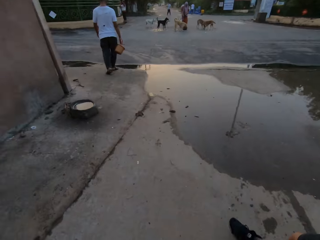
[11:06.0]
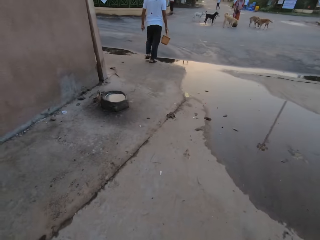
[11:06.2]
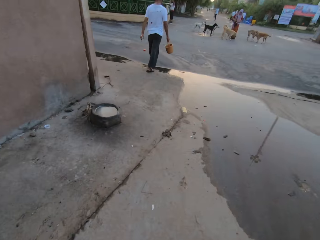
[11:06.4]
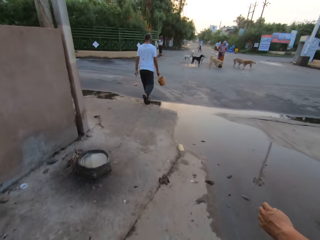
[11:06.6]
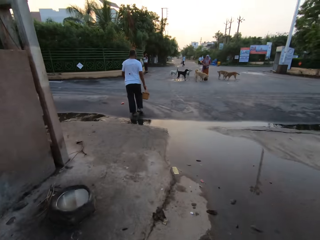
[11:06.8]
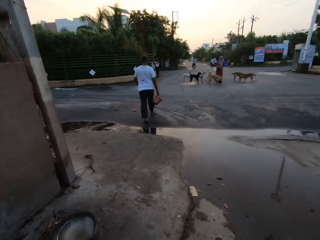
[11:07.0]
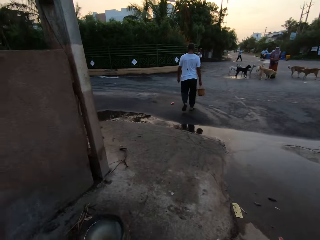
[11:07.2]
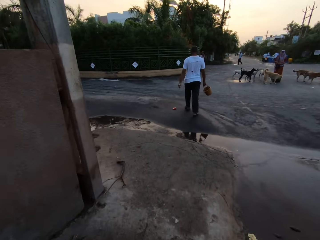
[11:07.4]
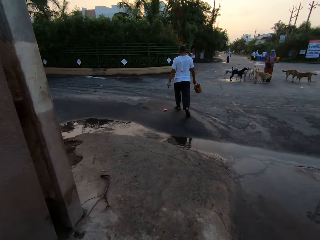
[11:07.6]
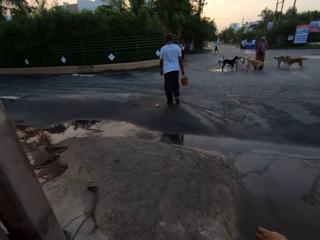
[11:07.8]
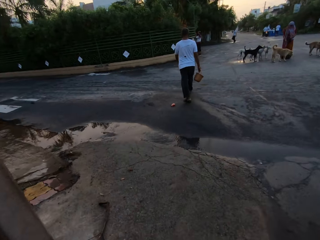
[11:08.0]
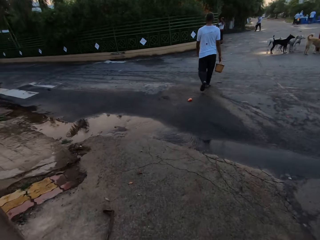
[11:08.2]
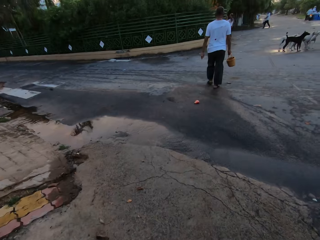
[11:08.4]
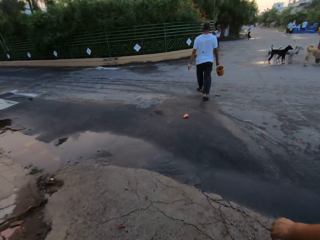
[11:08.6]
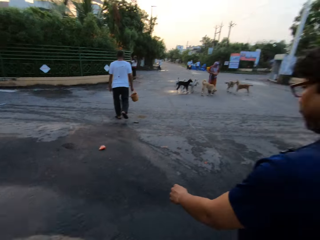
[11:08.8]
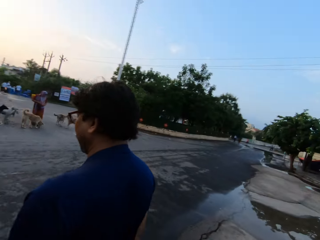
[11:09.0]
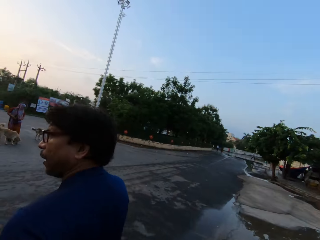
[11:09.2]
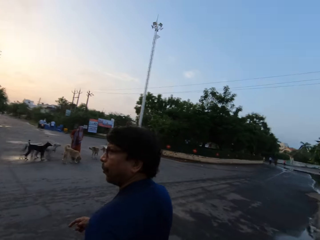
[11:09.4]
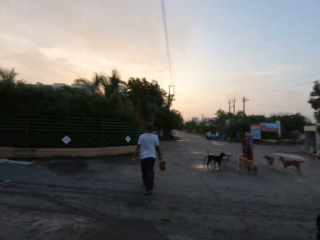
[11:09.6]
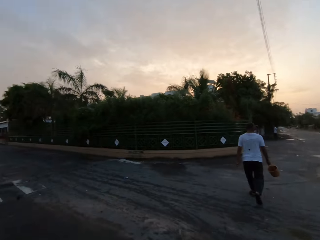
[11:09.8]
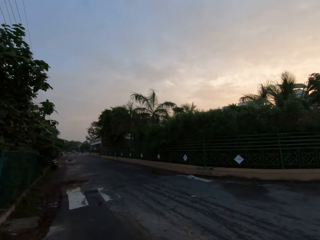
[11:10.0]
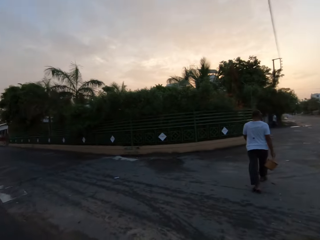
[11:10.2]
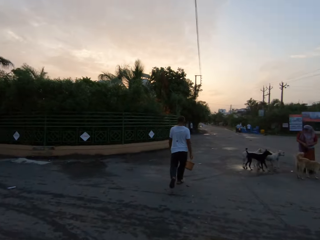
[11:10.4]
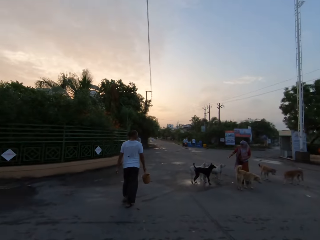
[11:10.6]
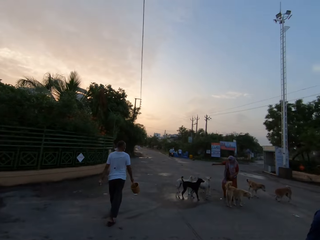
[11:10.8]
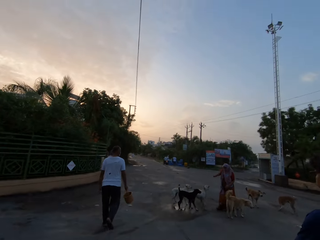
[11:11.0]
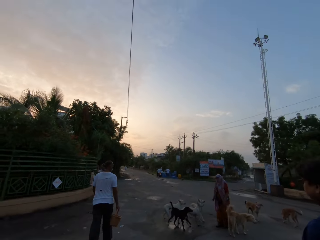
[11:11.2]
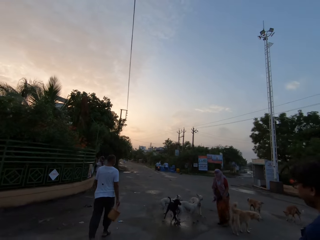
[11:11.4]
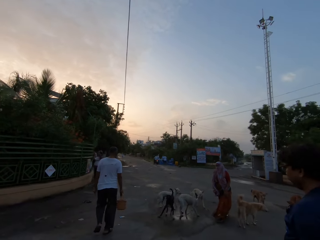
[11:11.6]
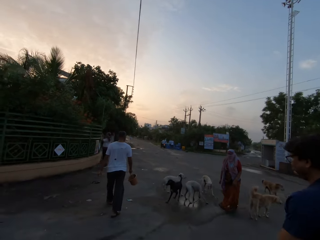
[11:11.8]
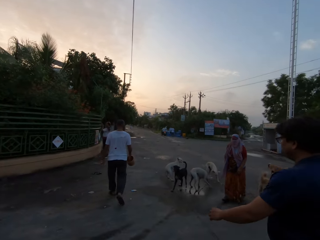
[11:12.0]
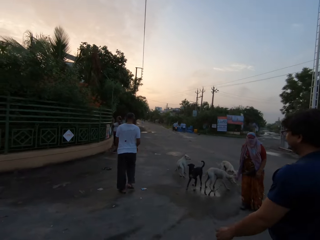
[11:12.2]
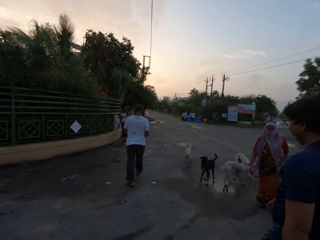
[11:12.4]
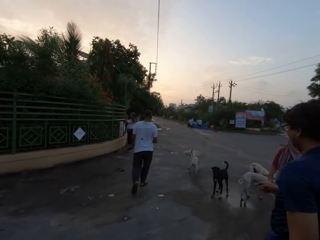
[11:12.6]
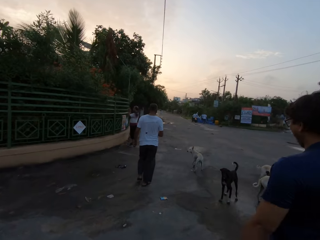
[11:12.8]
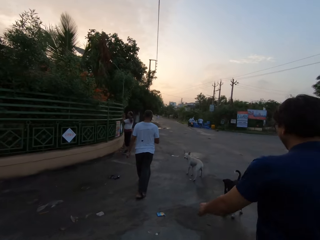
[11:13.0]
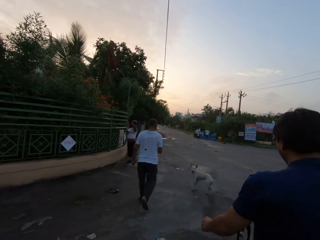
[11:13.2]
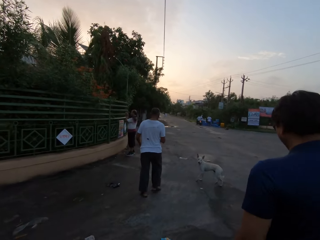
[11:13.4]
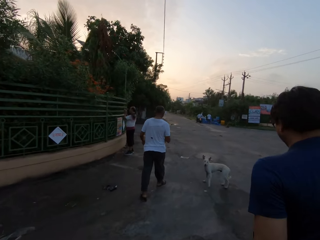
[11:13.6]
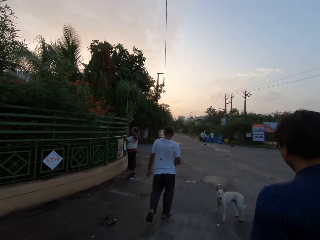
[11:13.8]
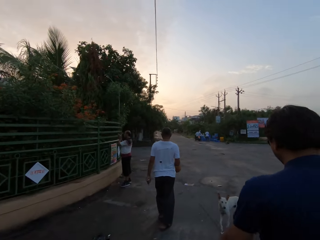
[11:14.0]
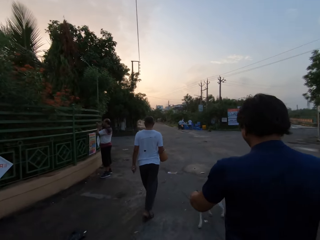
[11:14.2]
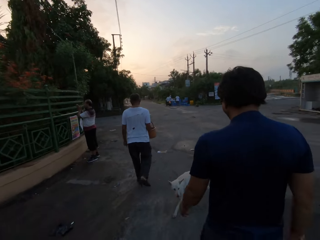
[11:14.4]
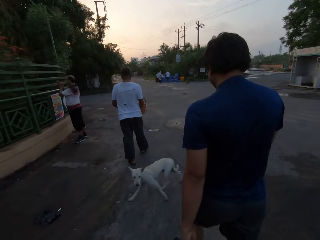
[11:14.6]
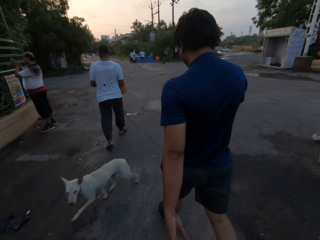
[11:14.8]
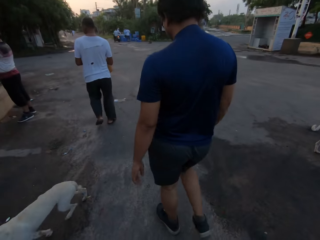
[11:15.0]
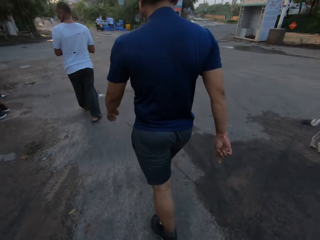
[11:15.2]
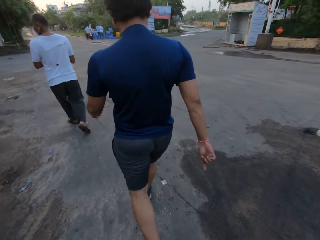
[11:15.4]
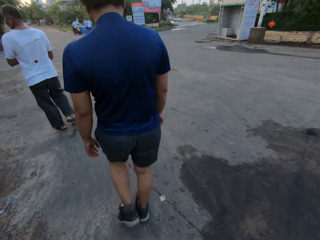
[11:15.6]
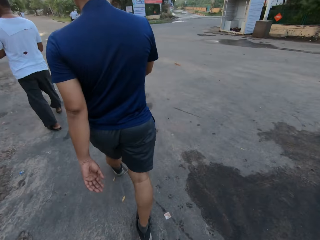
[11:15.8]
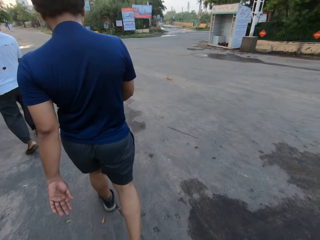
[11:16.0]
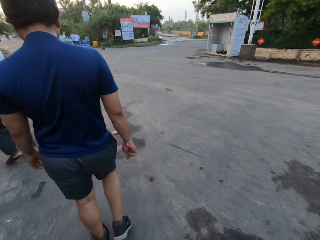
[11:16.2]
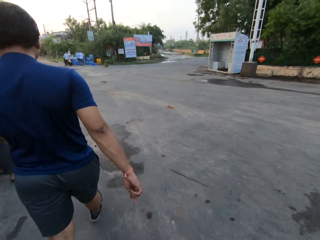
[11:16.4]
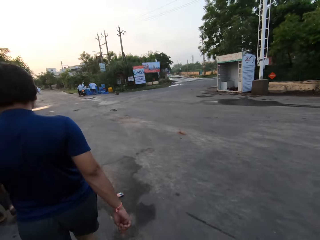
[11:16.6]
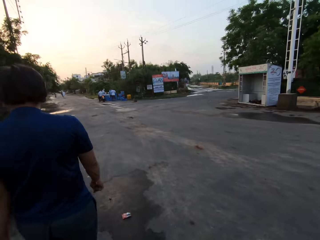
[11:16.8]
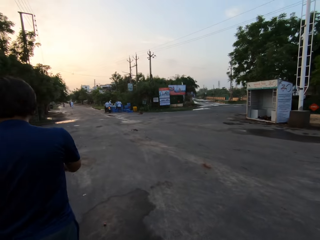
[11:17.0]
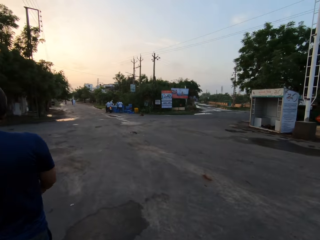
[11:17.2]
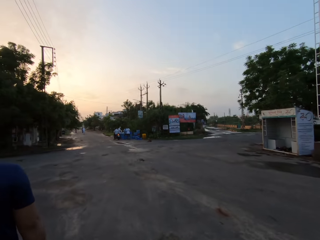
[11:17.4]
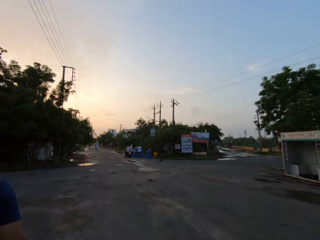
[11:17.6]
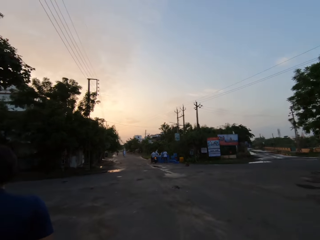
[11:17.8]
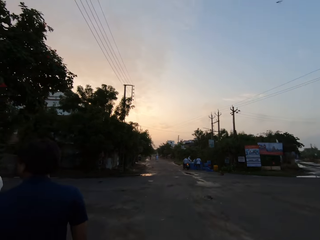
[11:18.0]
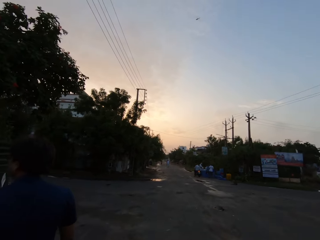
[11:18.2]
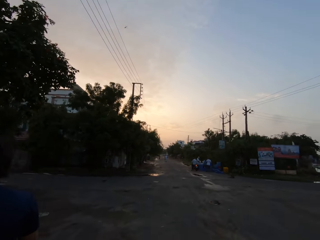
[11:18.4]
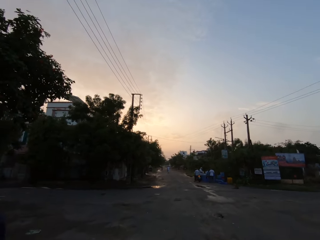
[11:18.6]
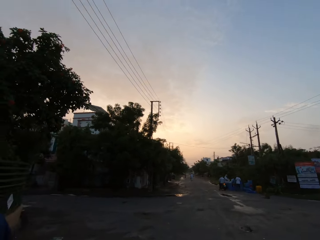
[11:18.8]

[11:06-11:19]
The man speaks to the camera wearer. The camera wearer turns towards the man. They turn away from the man. They cross a road. They walk past some dogs on the road. They walk past a woman on the road. They walk past a dog on the road. The man walks on the road.

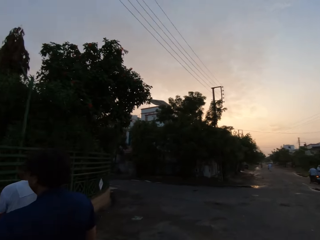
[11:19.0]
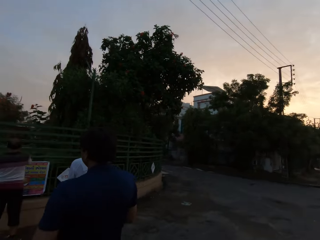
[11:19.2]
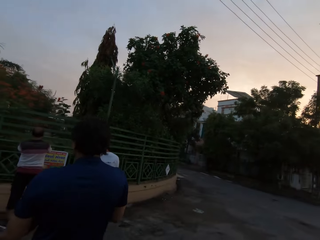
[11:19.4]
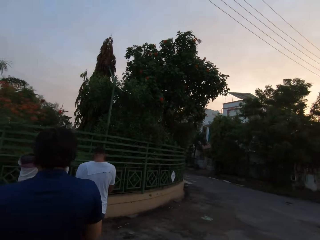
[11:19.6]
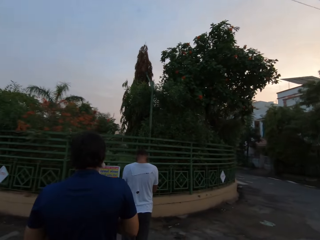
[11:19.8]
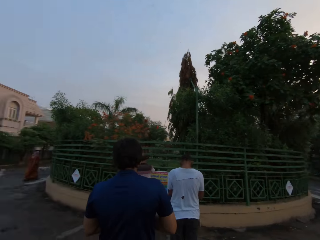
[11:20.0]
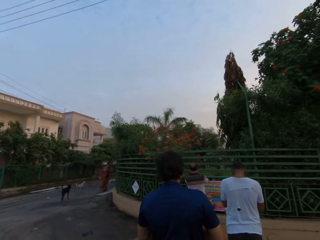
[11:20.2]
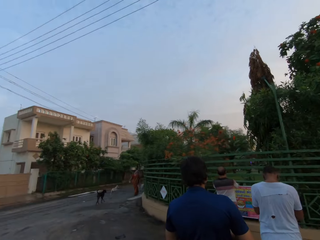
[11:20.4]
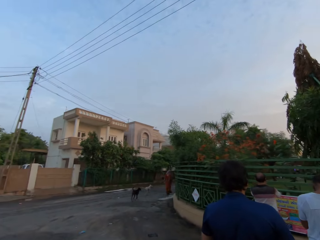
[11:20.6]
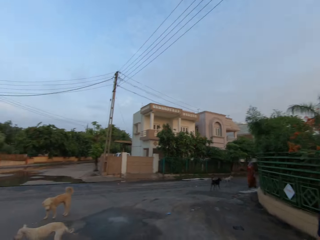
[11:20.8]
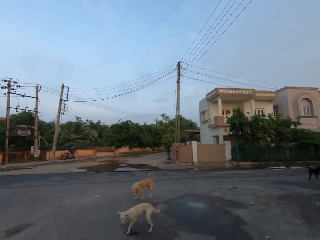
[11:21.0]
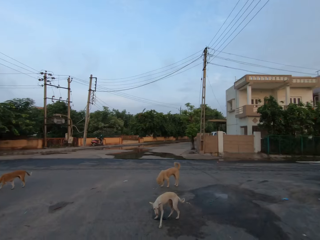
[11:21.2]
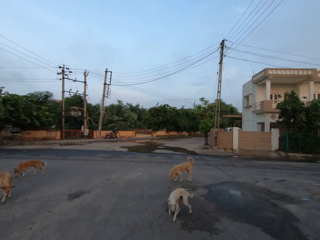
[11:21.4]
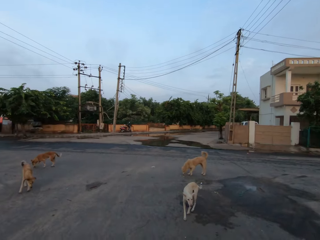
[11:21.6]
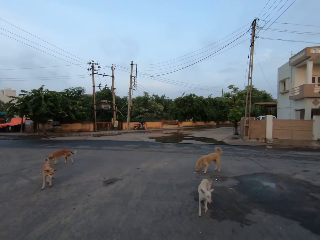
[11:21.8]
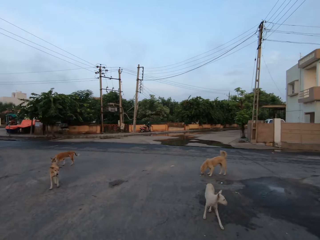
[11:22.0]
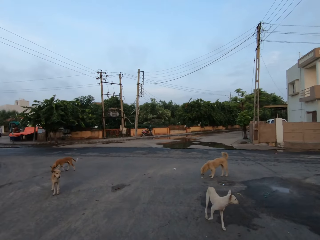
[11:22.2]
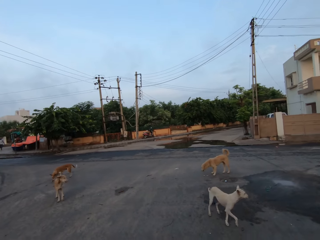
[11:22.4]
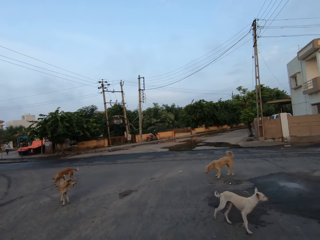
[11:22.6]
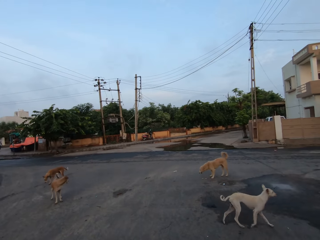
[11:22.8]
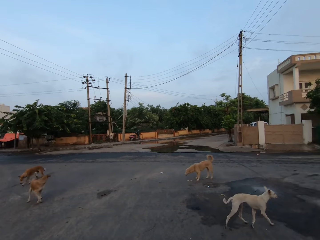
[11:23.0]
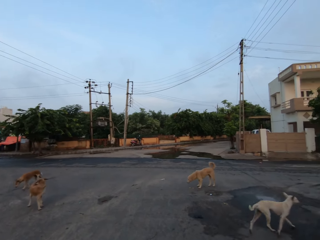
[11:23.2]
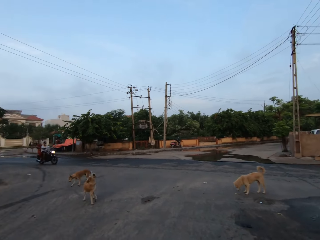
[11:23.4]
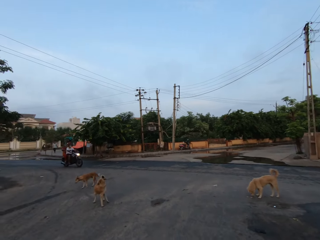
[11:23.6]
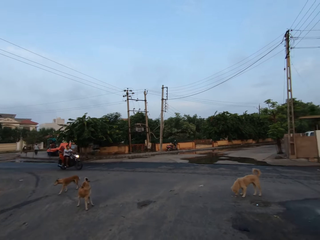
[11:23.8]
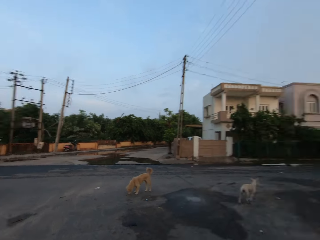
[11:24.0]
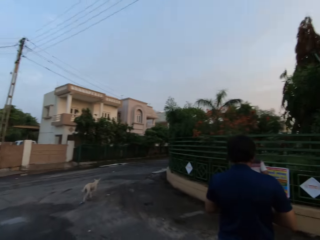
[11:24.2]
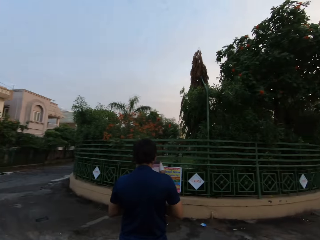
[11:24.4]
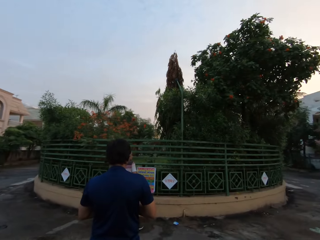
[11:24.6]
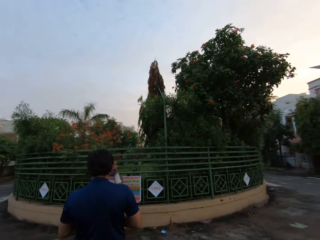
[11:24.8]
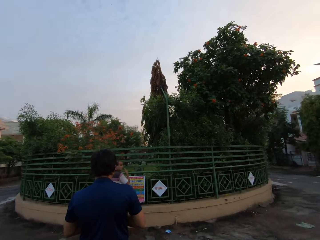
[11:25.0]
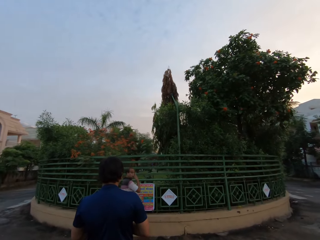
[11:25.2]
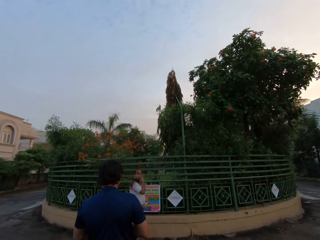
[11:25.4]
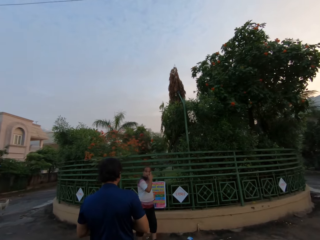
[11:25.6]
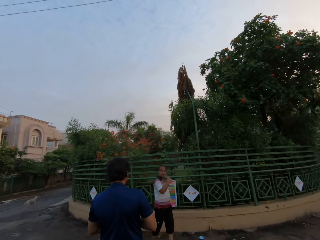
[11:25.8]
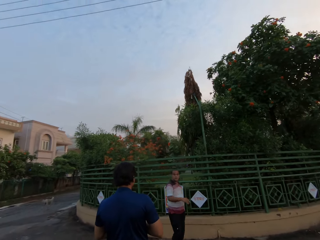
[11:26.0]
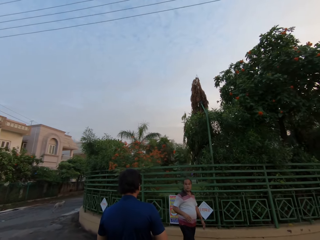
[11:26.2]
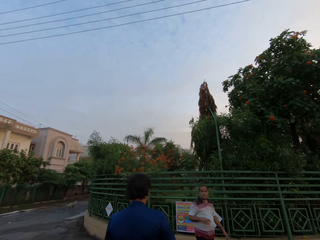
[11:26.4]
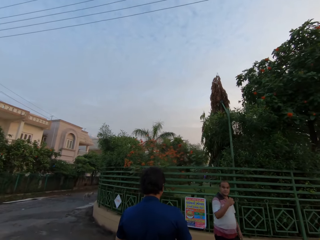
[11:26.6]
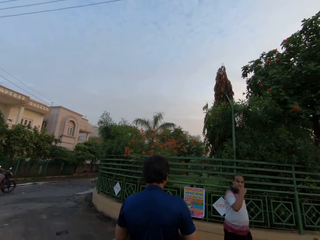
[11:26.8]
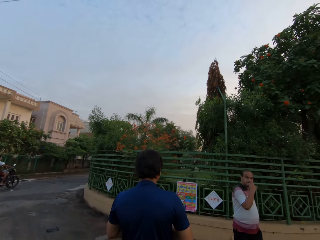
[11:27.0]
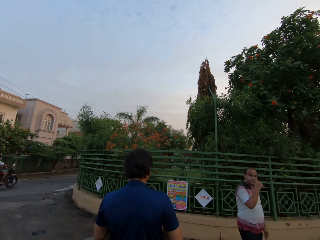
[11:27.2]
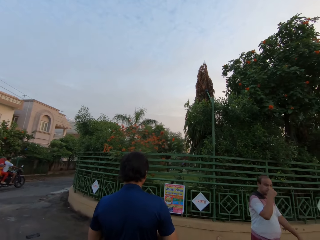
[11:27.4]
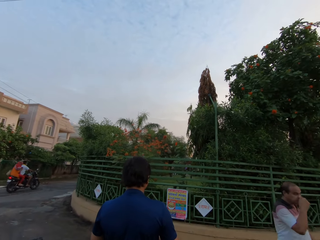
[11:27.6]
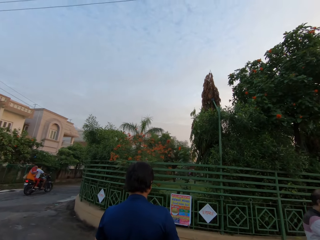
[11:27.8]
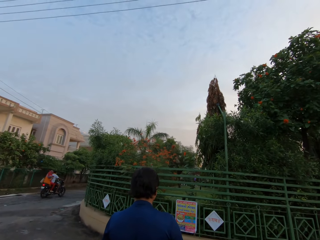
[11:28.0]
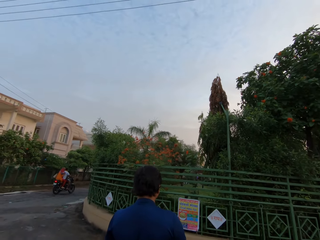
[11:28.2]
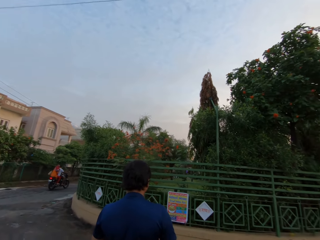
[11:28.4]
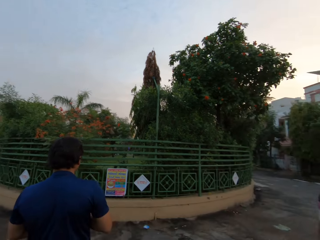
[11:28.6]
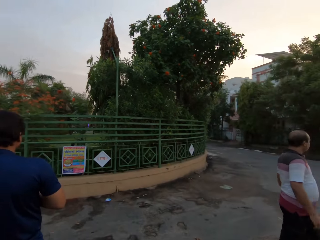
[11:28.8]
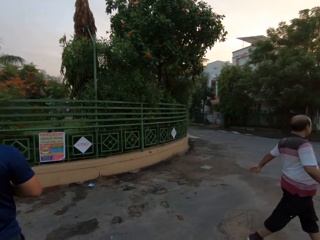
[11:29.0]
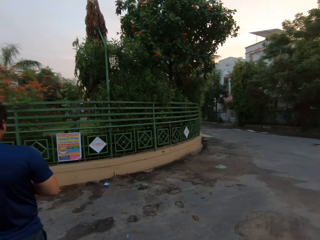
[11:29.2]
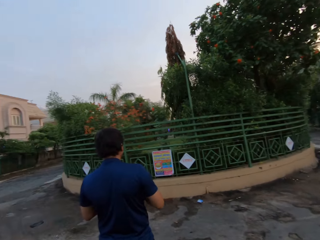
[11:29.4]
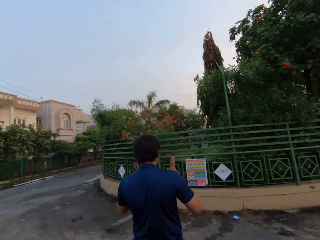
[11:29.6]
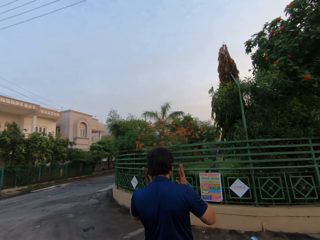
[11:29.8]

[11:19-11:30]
The camera wearer turns towards the man, a second man and a third man. They turn towards the dogs on the road. They look around on the road. They turn towards the man and the second man. The second man touches his nose with his right hand. Another man walks away from the first man. The second man removes his right hand from his nose. He touches his nose with his right hand.
